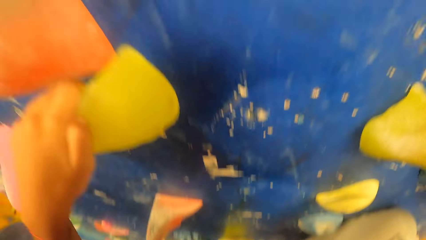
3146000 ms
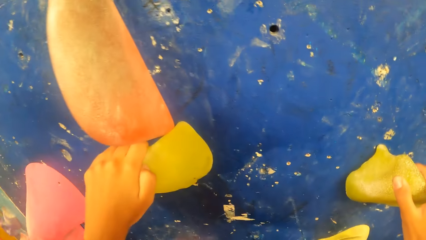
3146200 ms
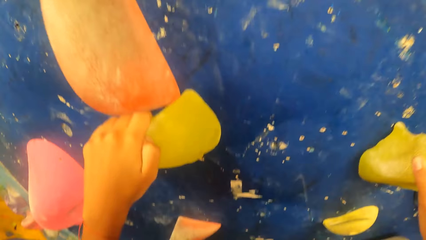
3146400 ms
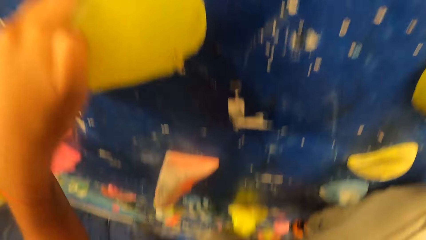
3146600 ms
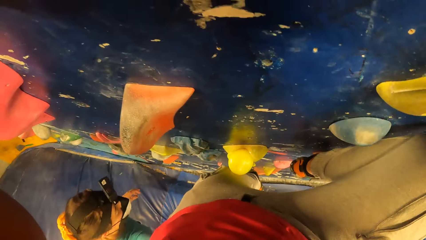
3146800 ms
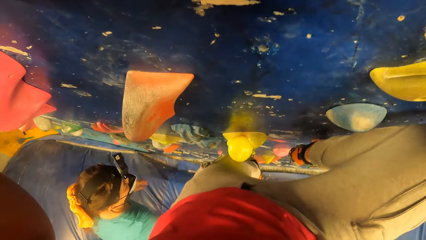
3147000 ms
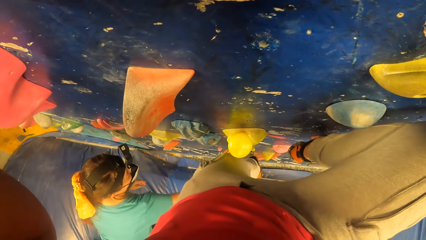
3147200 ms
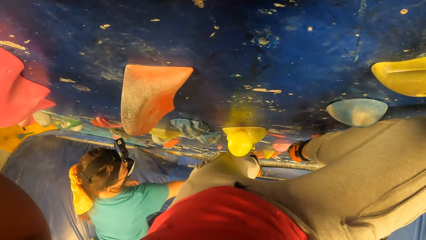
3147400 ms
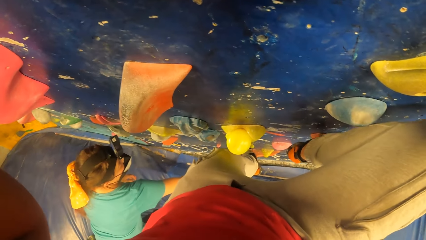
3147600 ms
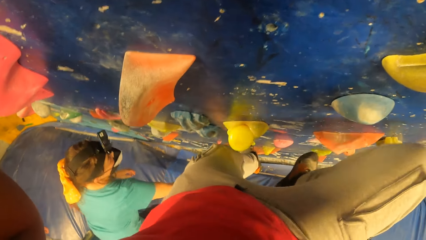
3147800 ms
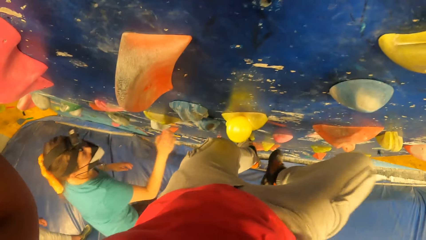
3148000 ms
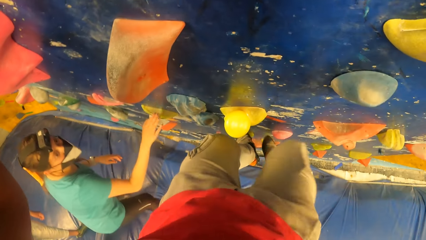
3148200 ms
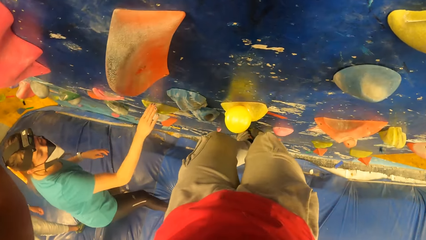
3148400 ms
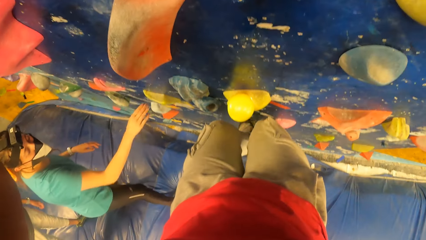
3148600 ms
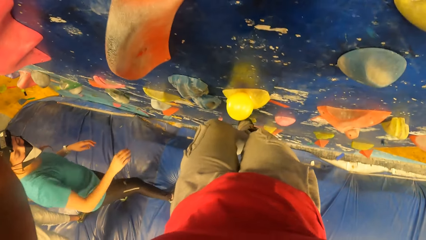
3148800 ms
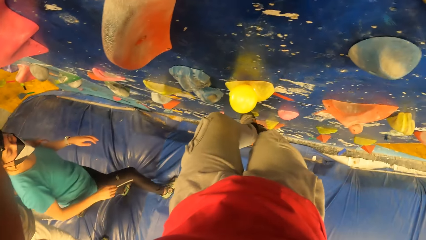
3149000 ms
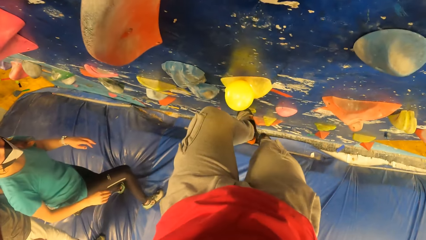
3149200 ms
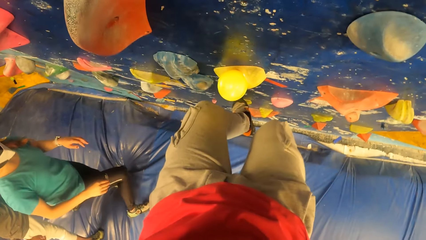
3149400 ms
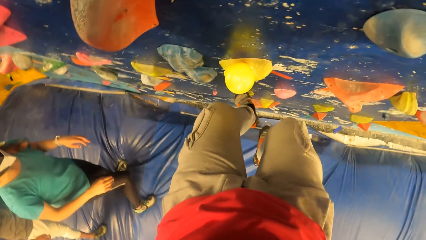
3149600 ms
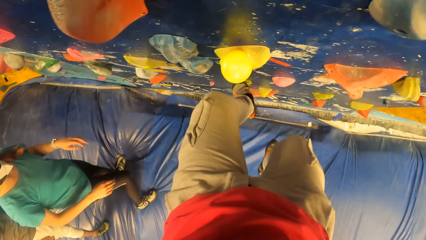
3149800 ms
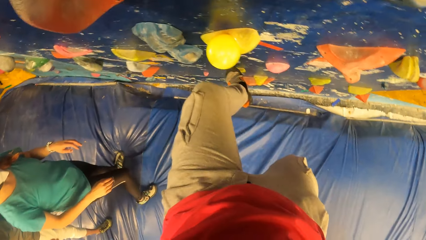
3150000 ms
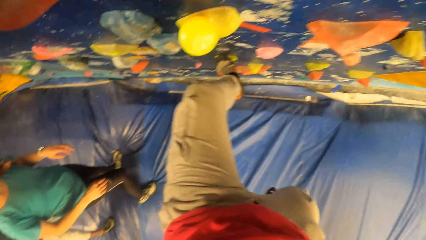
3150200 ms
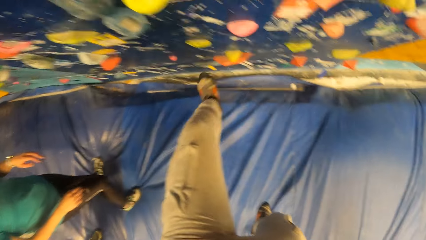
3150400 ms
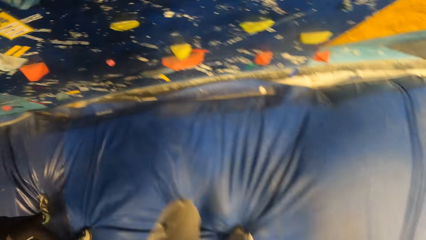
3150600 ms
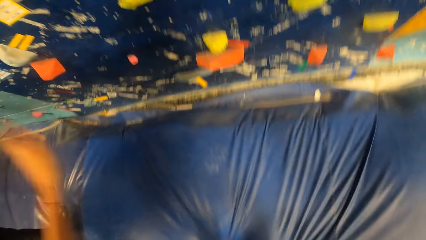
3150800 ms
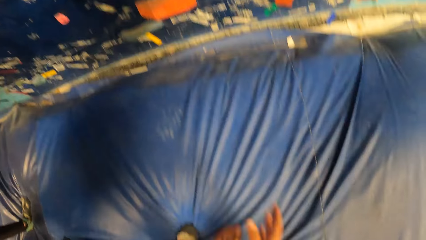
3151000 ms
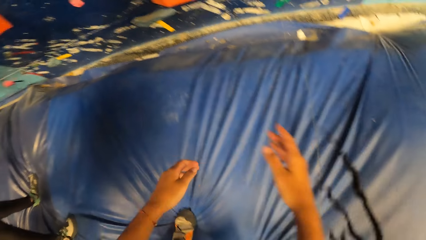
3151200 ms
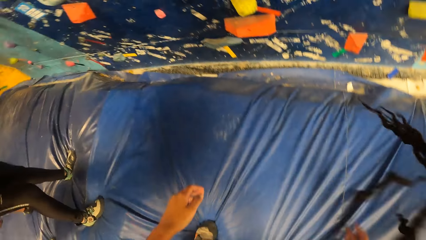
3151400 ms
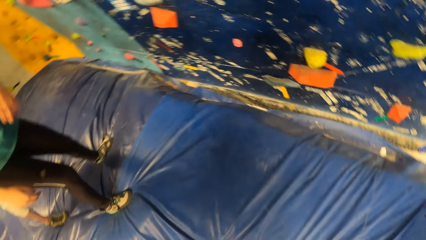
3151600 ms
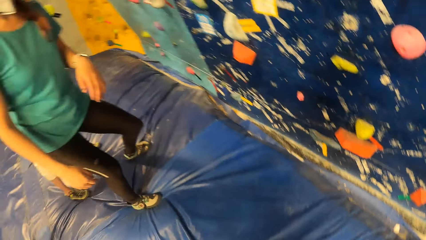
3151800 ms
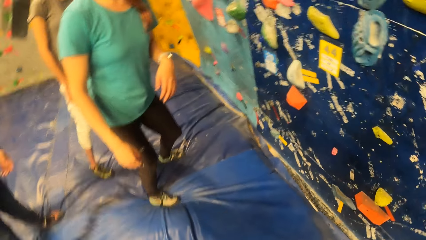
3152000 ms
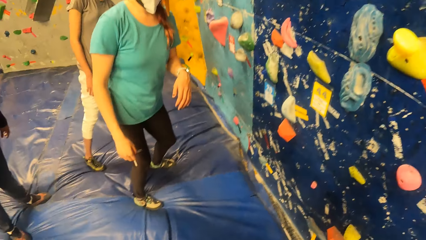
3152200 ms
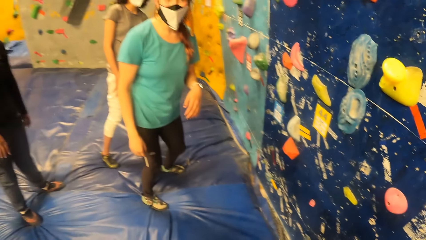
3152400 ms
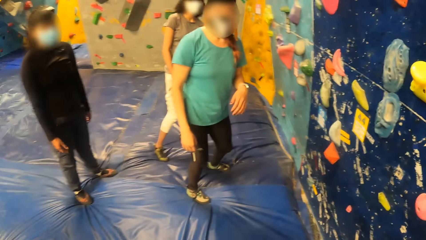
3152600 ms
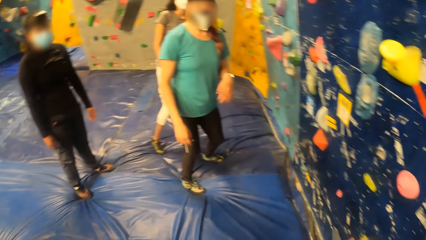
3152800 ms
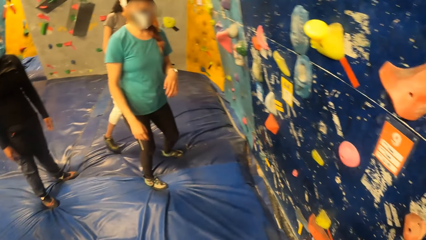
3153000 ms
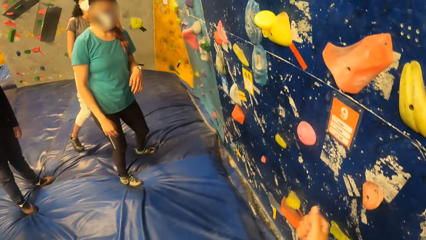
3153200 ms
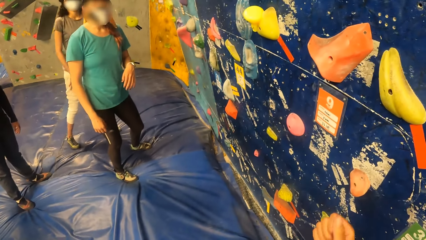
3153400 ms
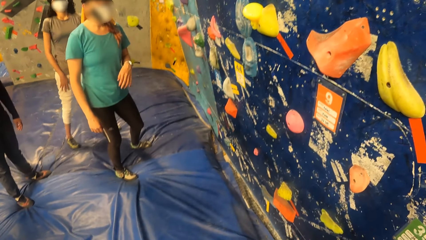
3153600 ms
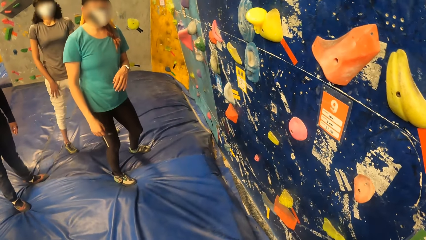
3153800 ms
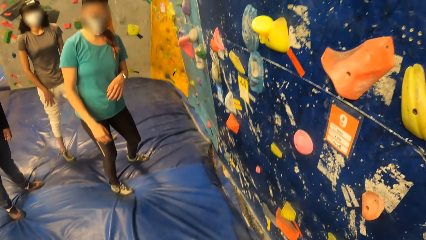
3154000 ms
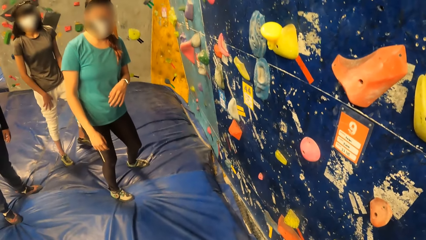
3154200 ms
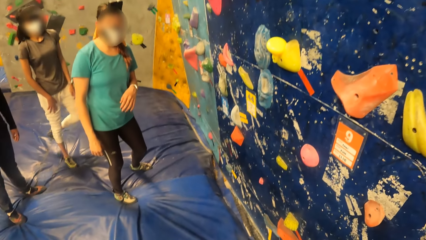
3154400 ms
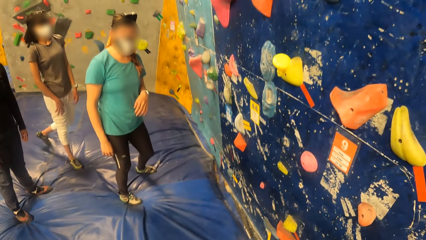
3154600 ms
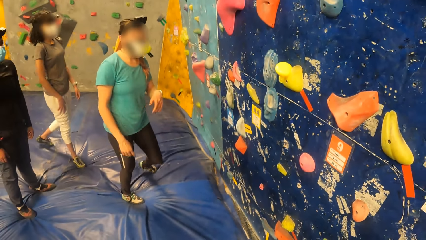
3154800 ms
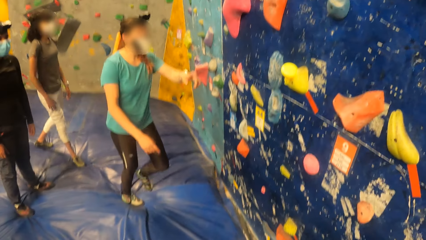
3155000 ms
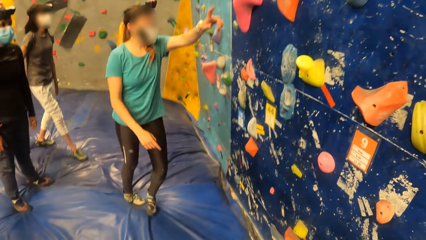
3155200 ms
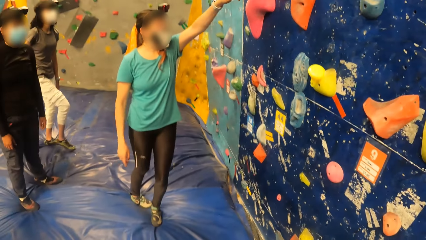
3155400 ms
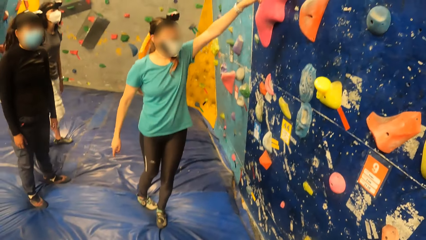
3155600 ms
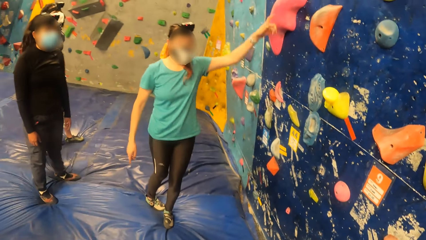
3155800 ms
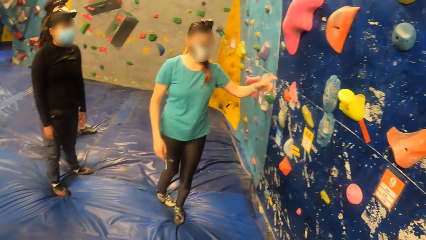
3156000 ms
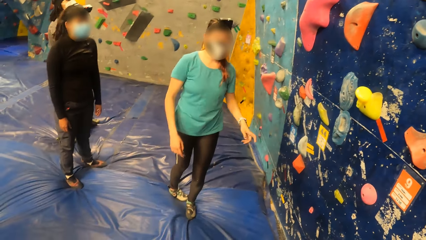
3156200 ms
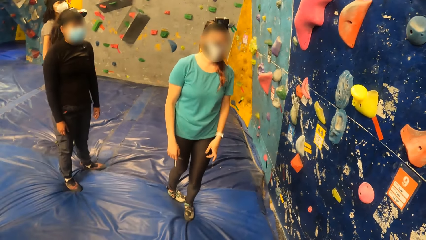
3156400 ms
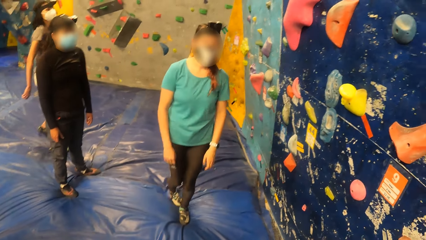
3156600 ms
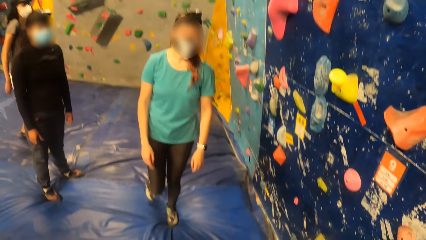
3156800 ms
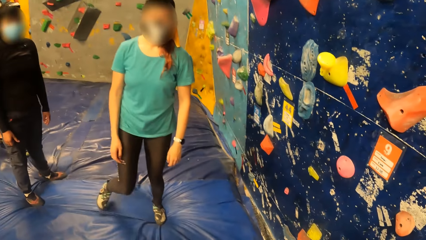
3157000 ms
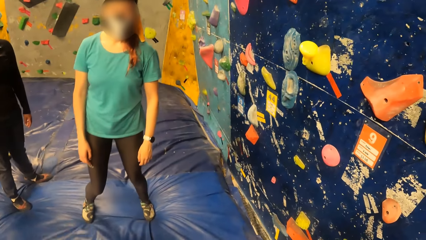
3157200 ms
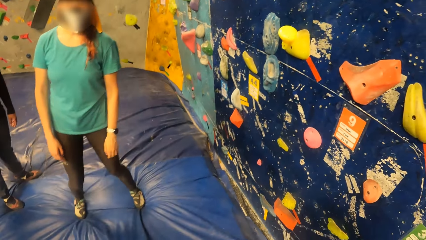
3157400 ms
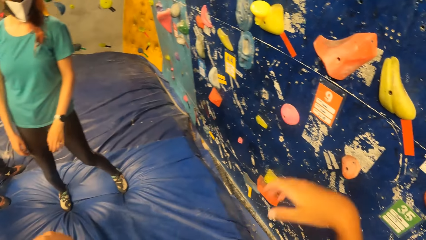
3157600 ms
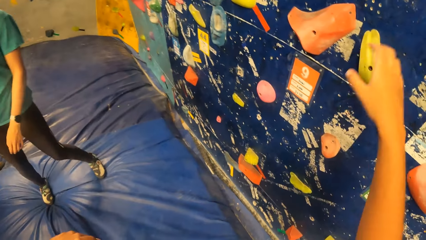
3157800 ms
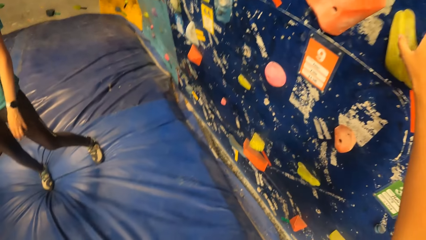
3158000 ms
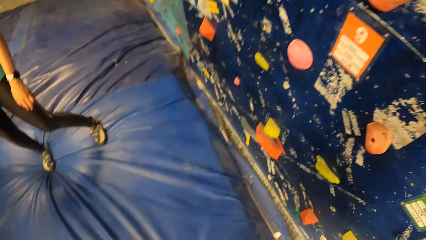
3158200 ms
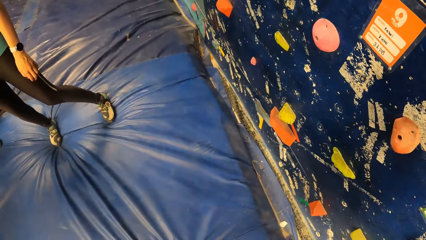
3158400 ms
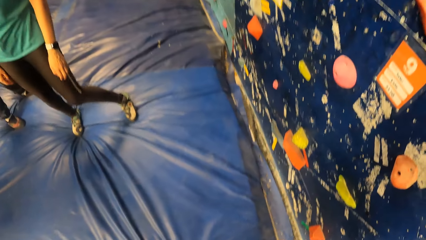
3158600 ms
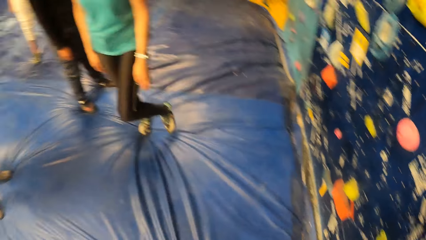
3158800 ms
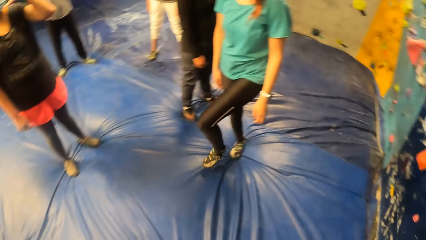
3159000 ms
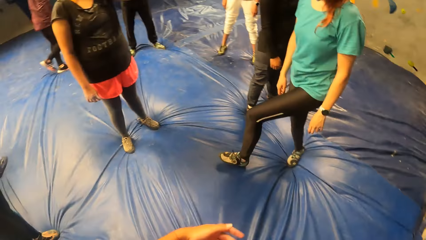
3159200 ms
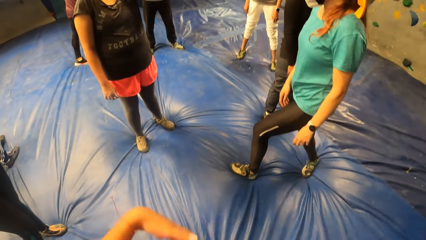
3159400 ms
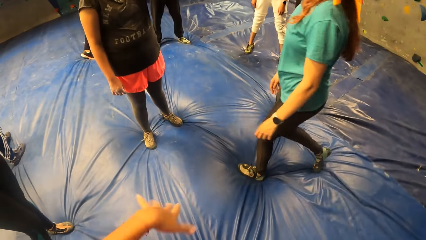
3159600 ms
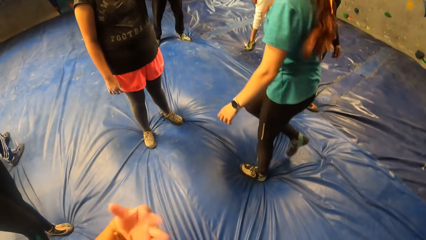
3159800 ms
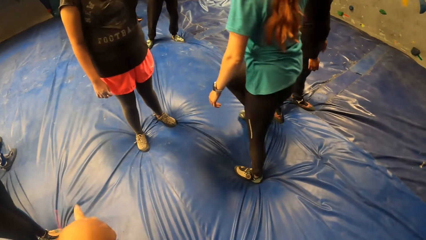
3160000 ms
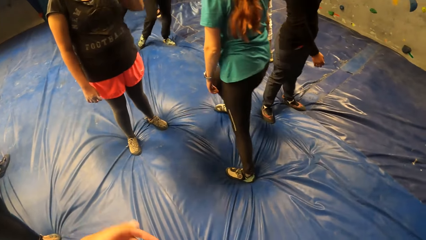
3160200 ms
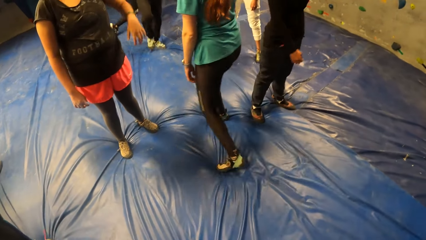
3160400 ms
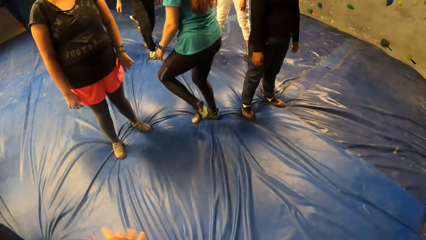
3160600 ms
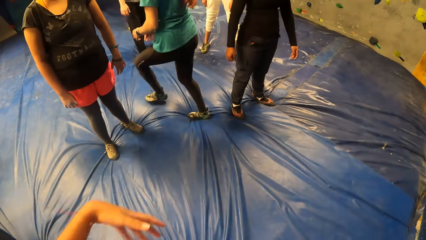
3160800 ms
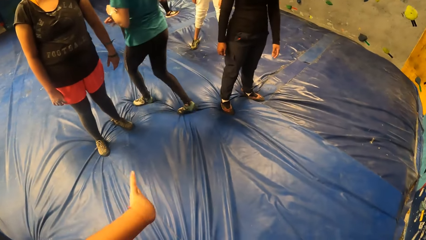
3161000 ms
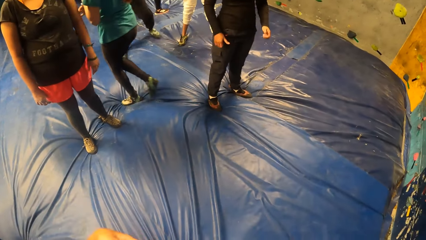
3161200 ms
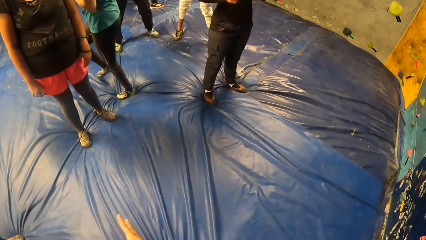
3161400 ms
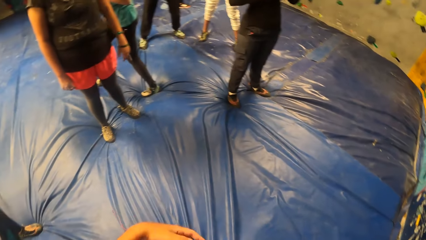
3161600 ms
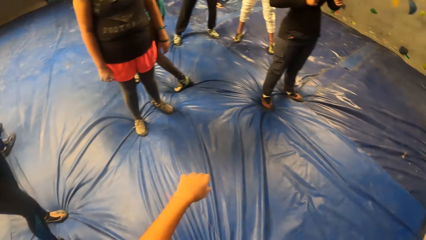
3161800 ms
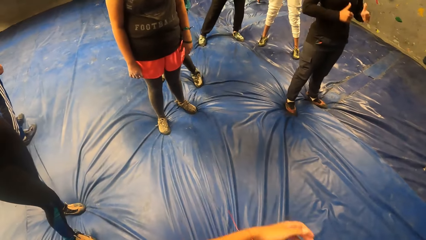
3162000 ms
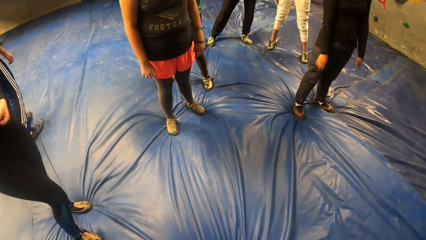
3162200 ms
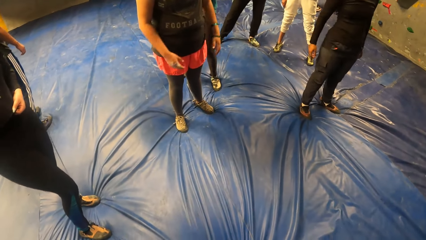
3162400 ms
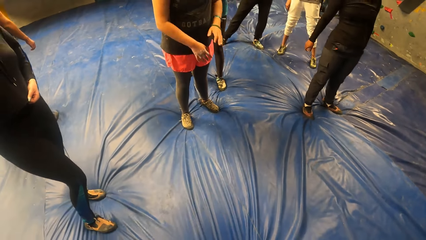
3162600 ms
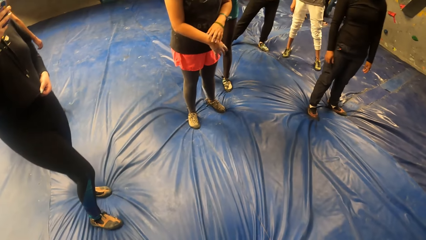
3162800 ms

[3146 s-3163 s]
The woman instructs the camera wearer. The camera wearer jumps down from the climbing wall. They step on the tent. The woman instructs the camera wearer. The camera wearer looks around, raises the hand, and shakes the hand.
